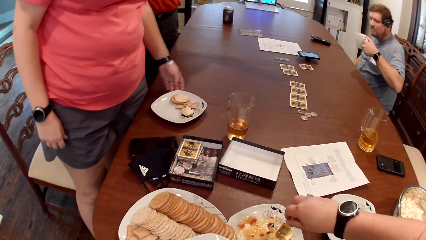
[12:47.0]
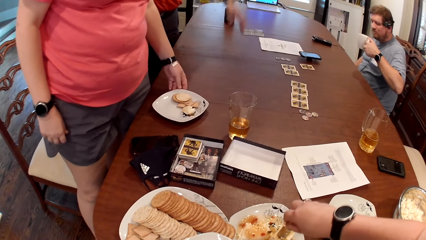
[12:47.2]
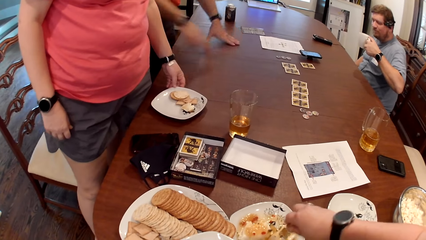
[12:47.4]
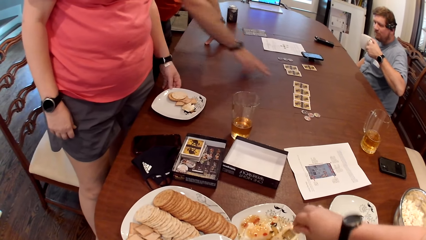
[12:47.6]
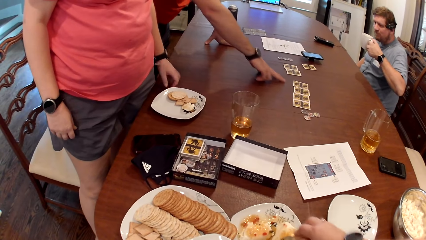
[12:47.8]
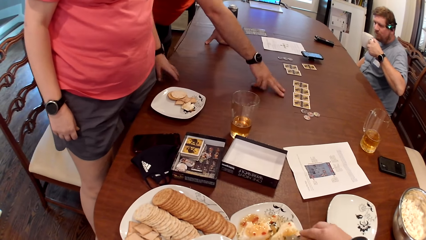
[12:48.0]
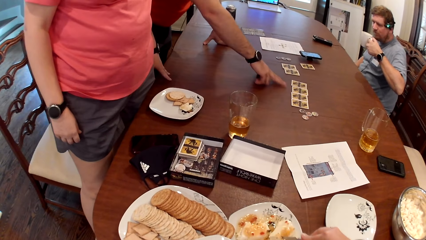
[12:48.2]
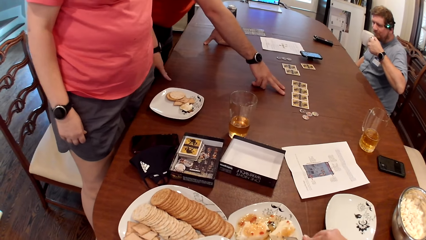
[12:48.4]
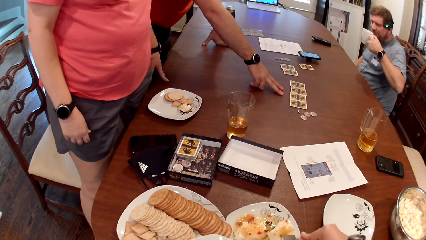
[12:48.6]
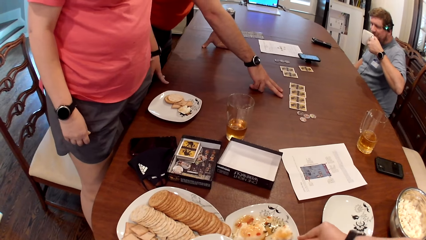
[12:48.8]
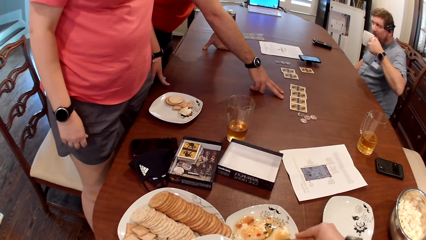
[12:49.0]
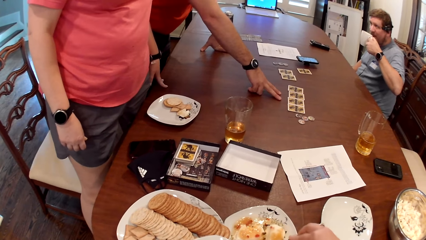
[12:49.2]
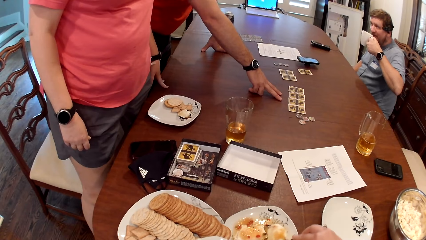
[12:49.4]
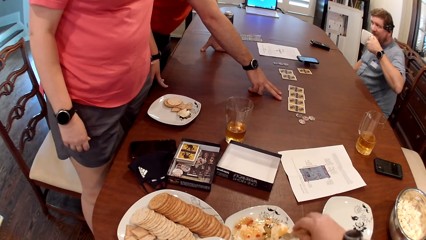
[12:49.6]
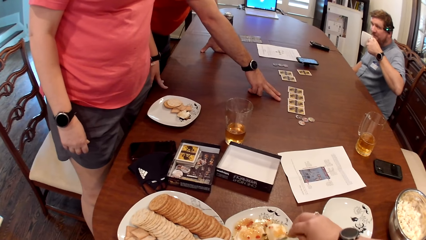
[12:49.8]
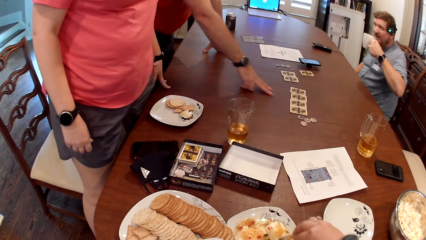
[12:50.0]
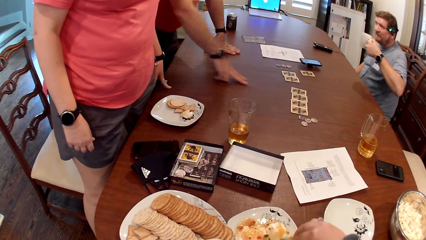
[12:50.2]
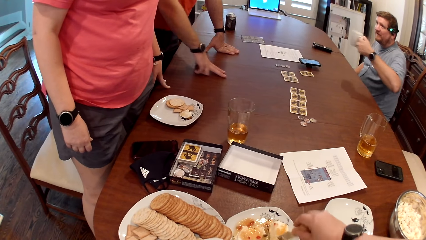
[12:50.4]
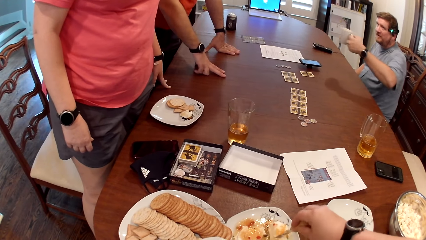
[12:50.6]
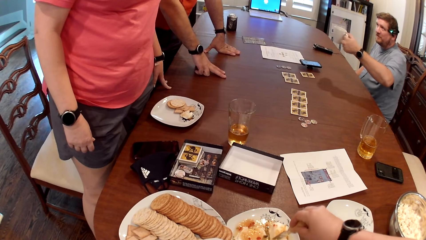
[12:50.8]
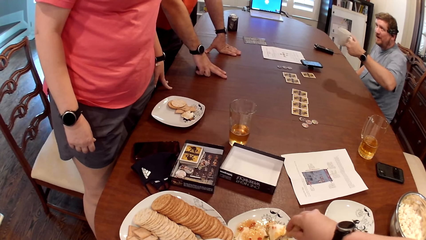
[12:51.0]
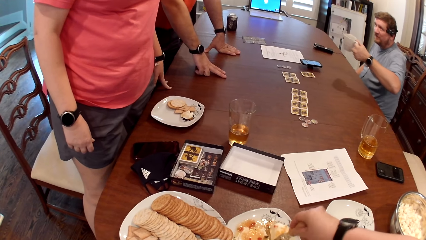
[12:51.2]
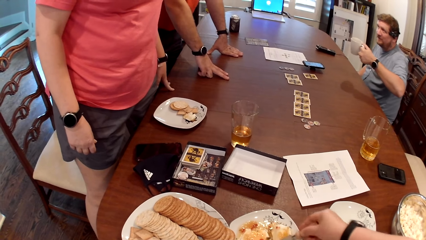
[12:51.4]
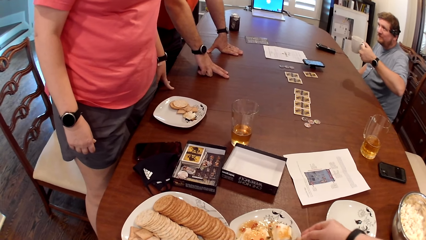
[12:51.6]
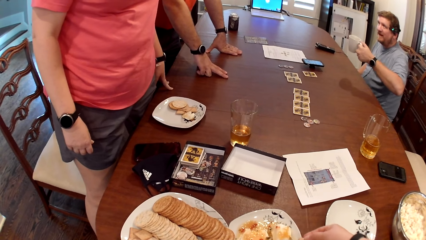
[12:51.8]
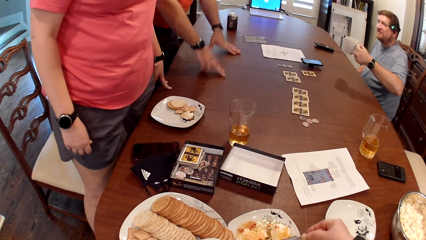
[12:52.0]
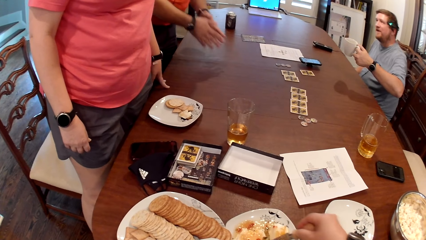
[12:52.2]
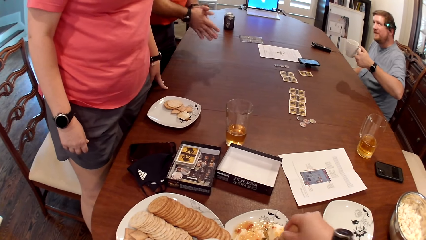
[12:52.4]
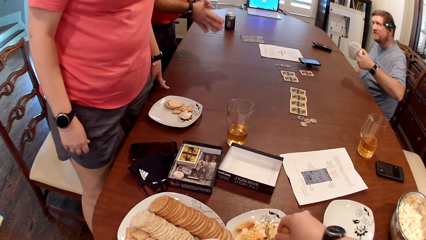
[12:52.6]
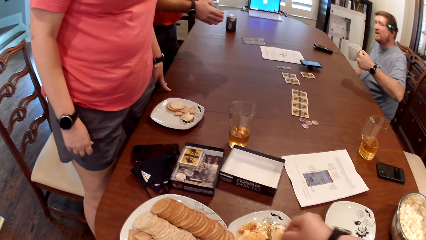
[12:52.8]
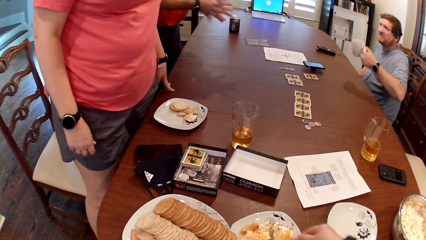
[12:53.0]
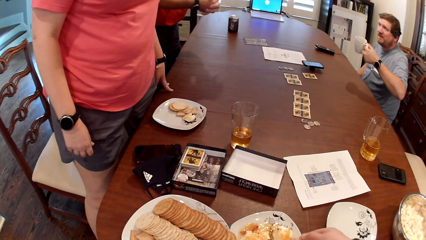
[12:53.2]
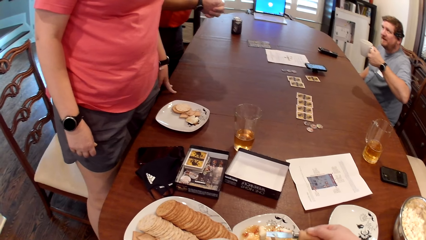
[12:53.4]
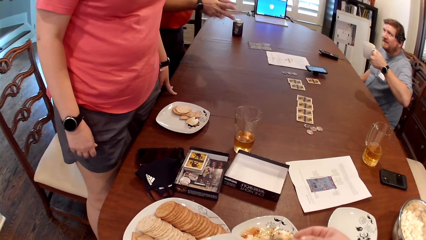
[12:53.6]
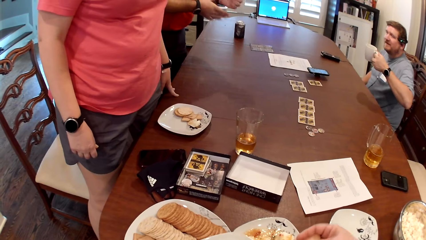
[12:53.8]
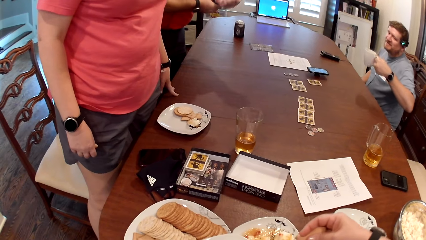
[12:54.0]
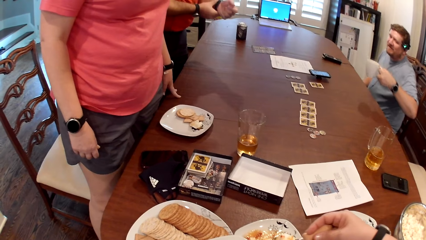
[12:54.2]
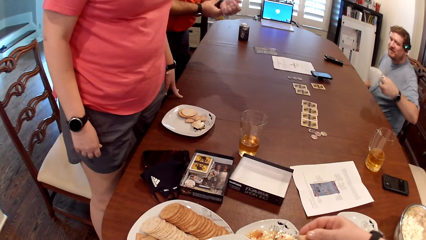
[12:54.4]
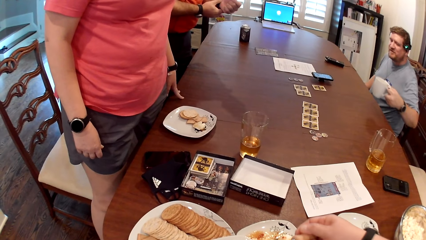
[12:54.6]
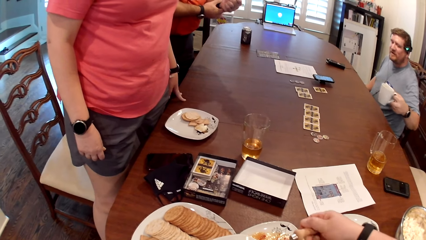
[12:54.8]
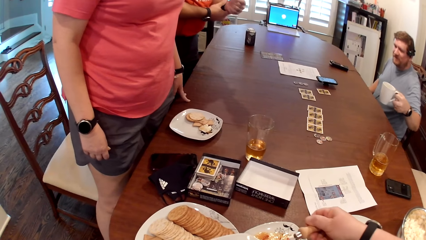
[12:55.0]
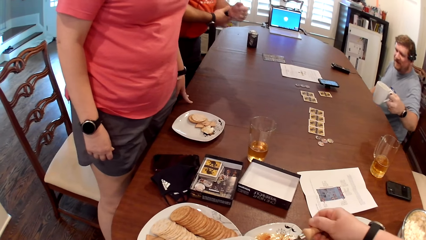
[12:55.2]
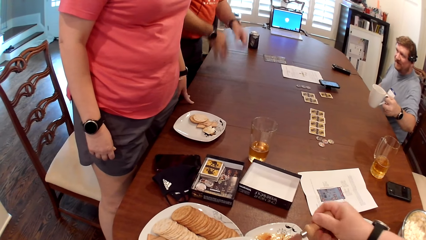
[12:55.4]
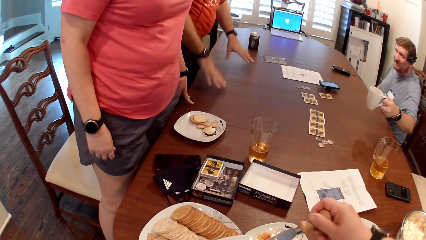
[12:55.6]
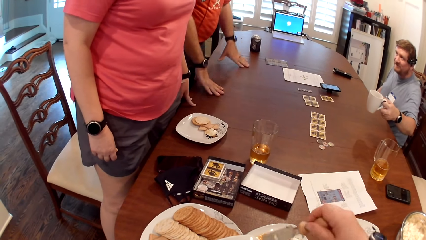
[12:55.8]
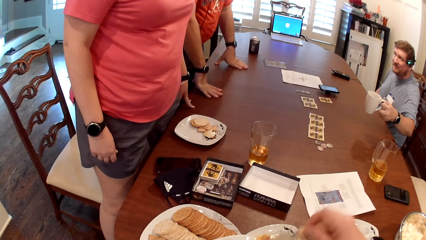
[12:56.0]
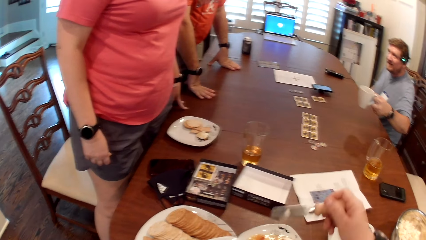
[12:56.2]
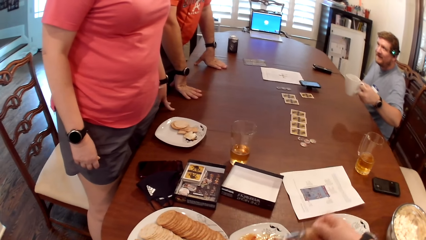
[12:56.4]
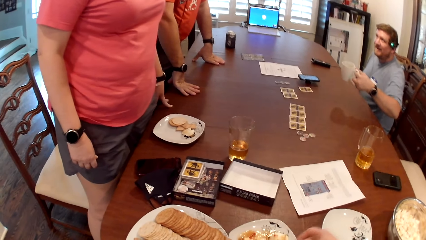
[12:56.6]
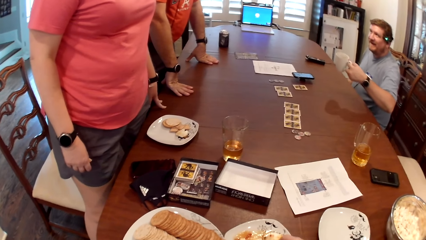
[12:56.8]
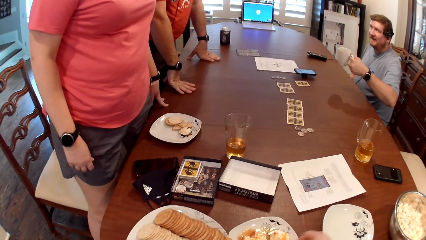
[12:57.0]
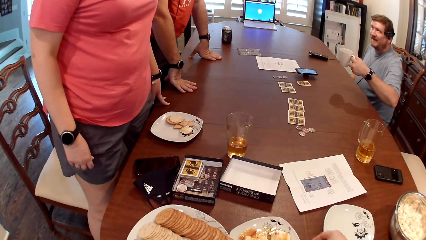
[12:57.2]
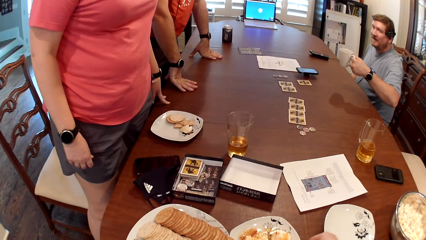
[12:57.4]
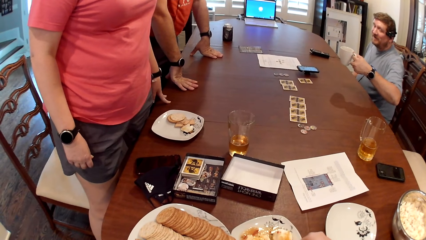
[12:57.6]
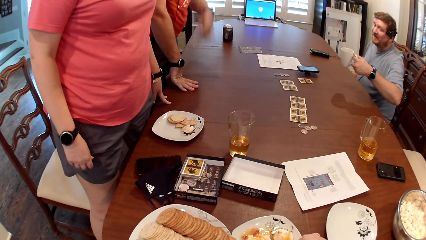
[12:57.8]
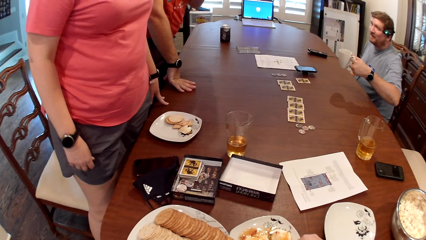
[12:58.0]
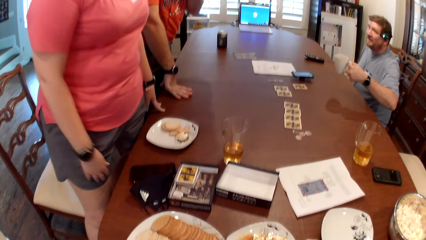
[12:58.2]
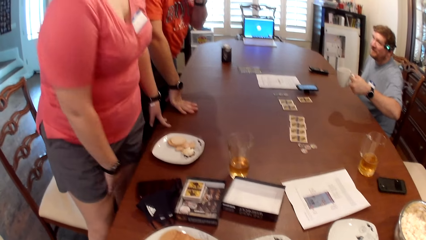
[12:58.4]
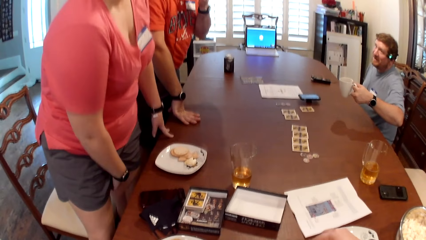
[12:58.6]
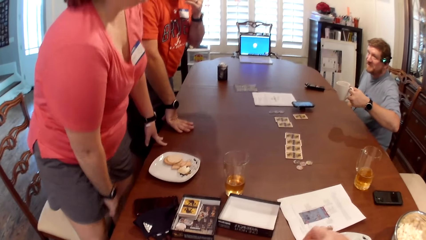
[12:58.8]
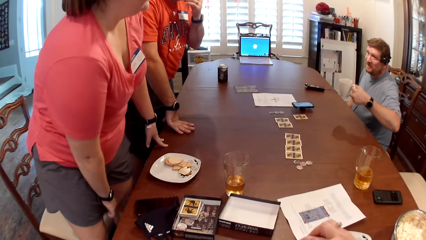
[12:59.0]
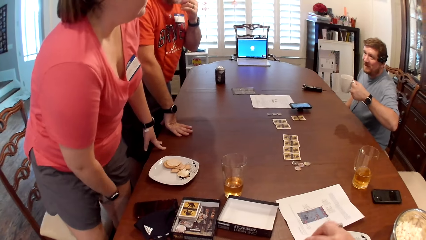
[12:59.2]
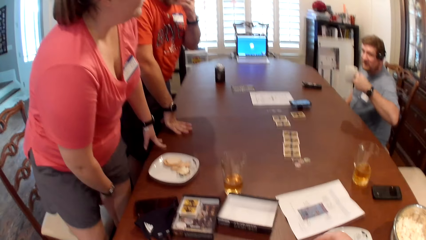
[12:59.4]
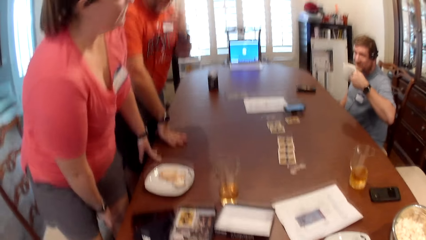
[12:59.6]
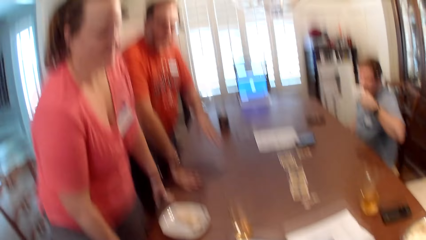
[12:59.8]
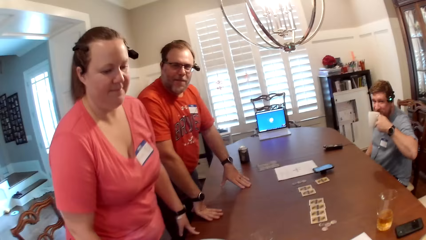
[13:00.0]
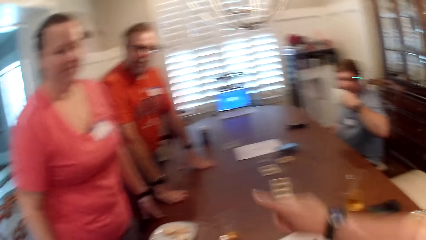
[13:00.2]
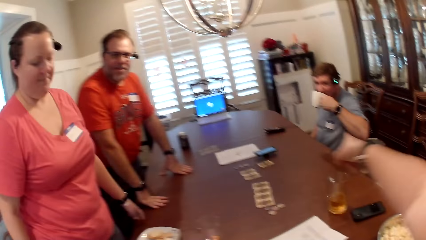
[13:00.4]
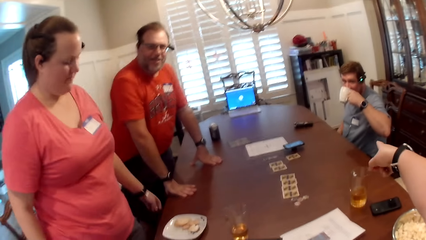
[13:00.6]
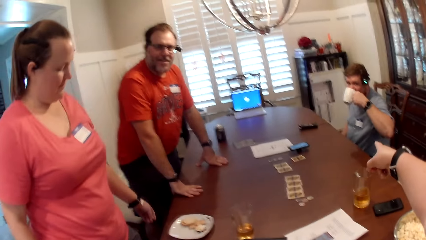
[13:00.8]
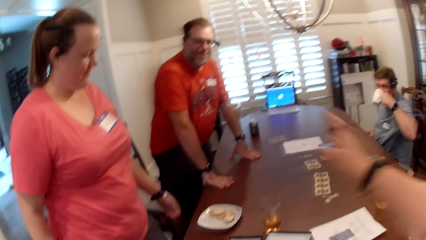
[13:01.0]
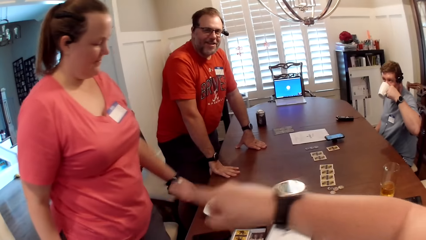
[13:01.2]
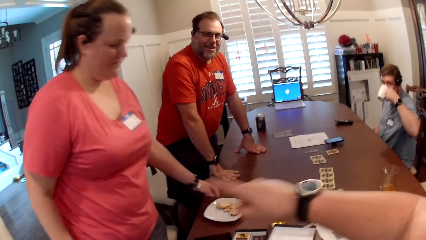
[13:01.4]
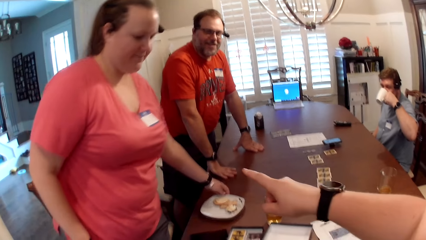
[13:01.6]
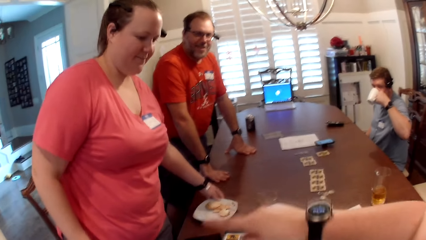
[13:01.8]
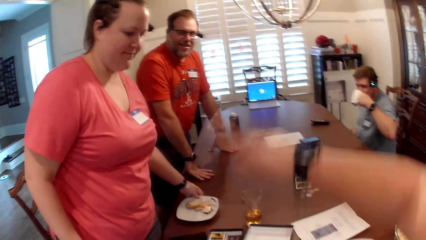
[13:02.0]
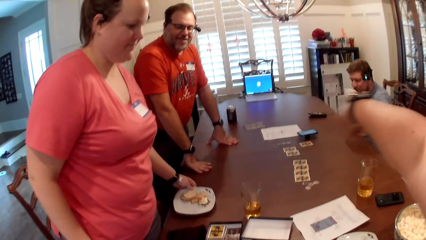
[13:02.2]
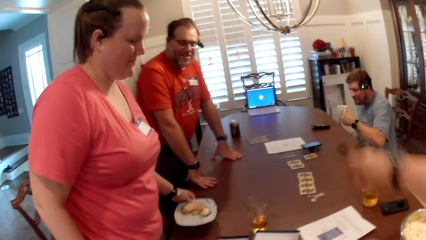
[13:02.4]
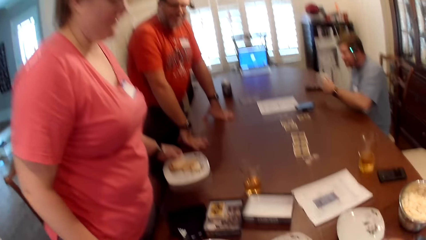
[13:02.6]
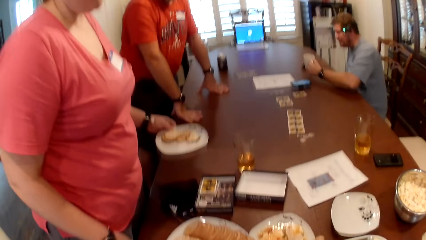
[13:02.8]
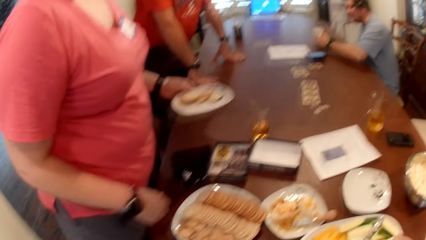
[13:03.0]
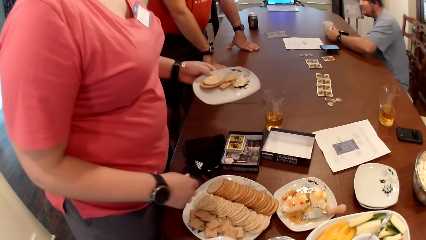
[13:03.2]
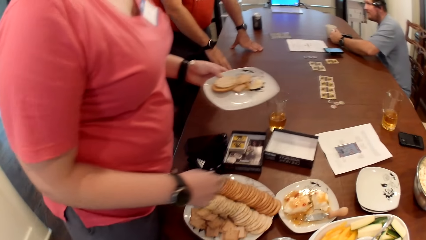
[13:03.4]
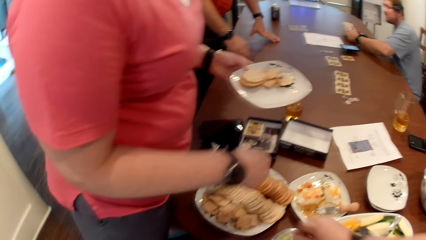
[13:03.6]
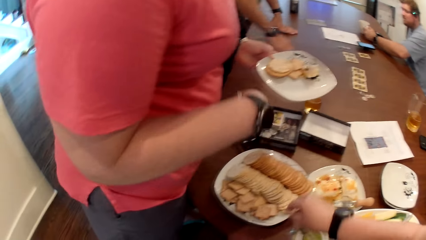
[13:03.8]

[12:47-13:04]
The camera wearer picks some food from the food bowl with the knife in her right hand. She dishes the food onto the plate in her left hand with the knife in her right hand. A man drinks from the mug in his left hand. The camera wearer points at a woman, another man and the man. The woman picks the plate from the table with her left hand.
